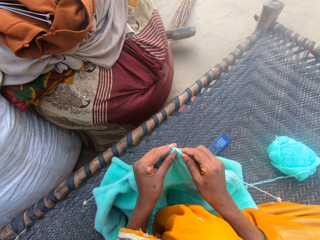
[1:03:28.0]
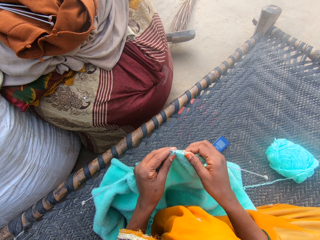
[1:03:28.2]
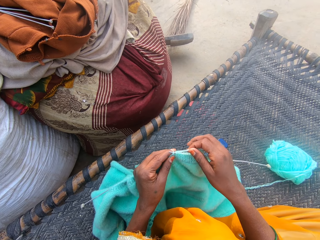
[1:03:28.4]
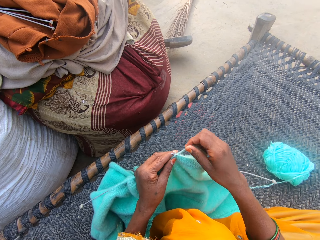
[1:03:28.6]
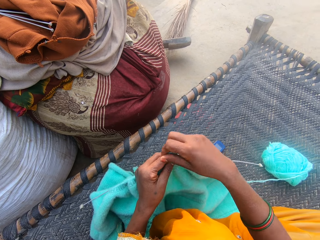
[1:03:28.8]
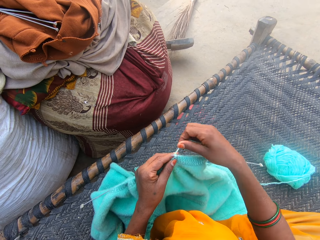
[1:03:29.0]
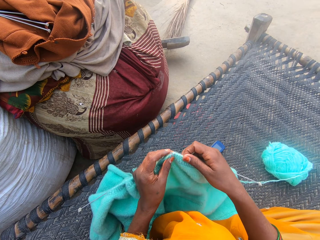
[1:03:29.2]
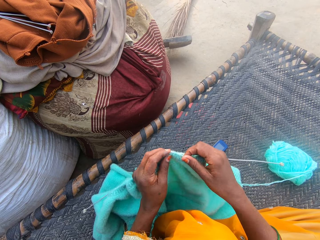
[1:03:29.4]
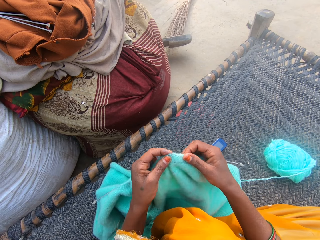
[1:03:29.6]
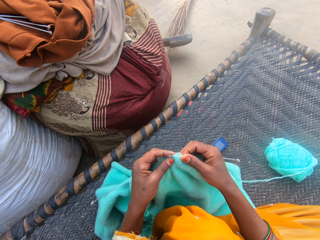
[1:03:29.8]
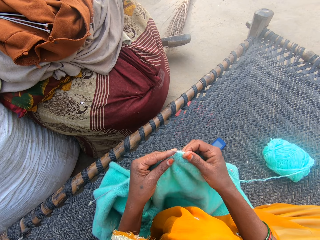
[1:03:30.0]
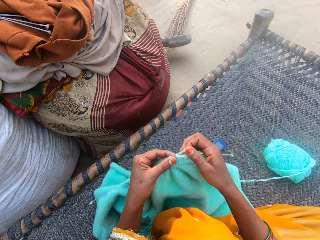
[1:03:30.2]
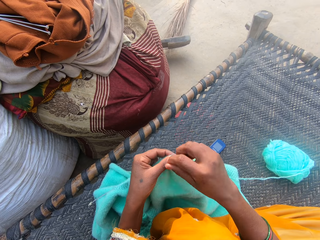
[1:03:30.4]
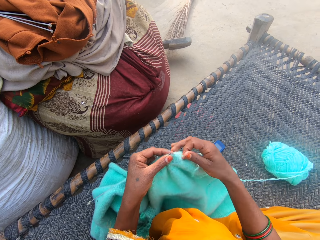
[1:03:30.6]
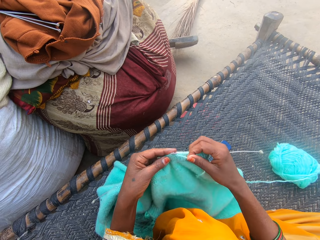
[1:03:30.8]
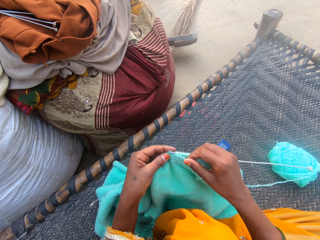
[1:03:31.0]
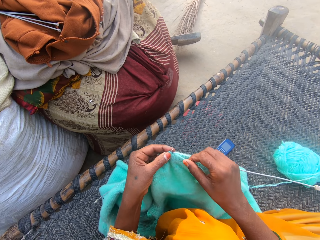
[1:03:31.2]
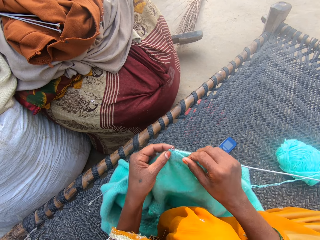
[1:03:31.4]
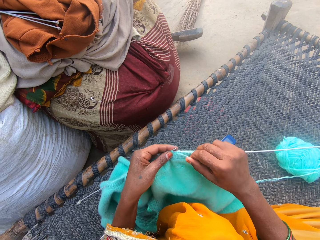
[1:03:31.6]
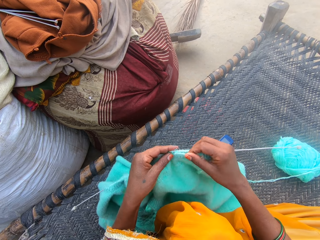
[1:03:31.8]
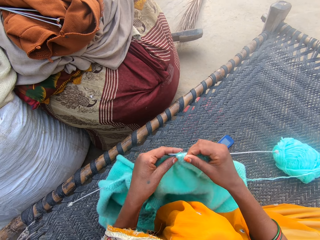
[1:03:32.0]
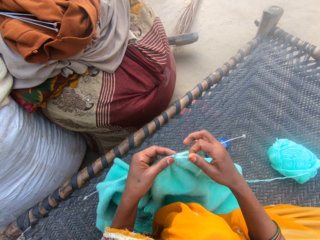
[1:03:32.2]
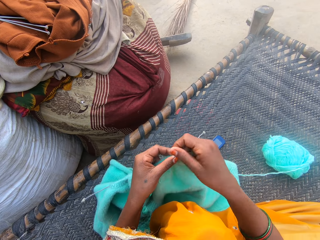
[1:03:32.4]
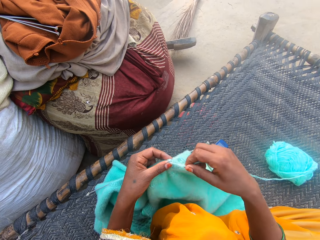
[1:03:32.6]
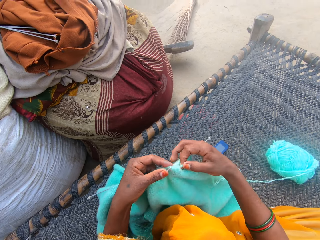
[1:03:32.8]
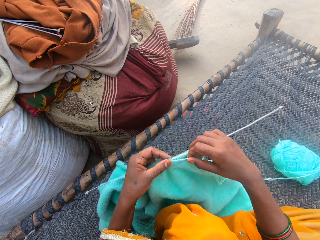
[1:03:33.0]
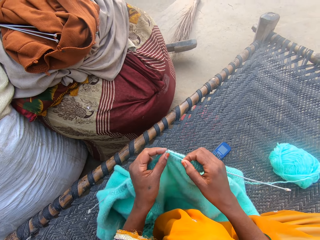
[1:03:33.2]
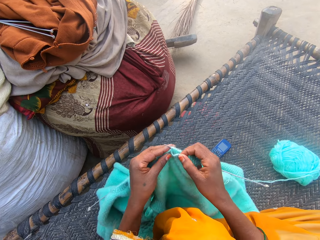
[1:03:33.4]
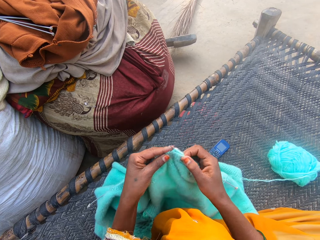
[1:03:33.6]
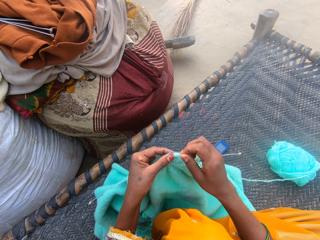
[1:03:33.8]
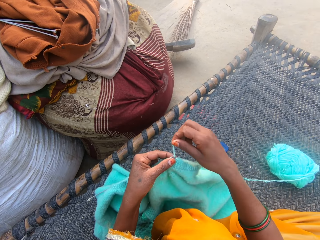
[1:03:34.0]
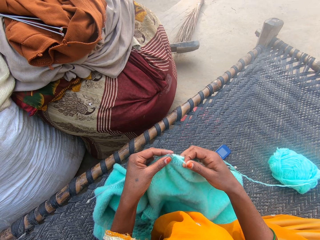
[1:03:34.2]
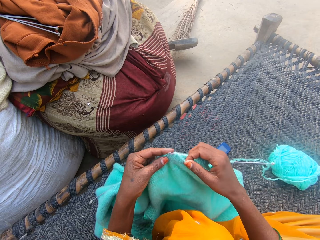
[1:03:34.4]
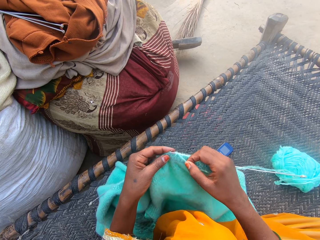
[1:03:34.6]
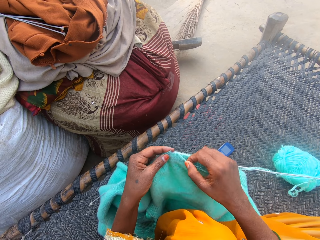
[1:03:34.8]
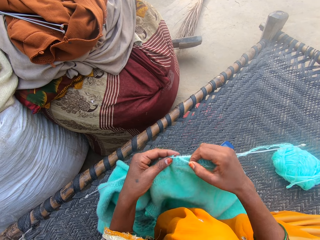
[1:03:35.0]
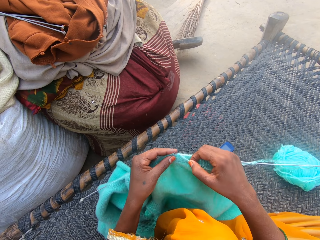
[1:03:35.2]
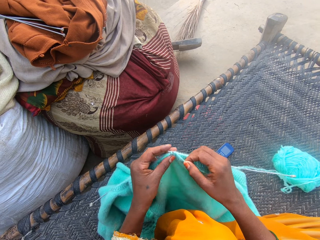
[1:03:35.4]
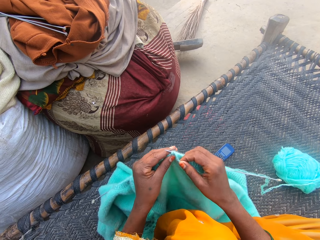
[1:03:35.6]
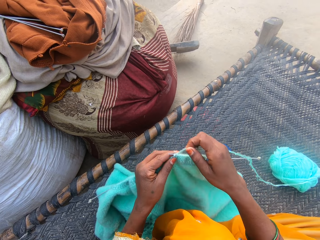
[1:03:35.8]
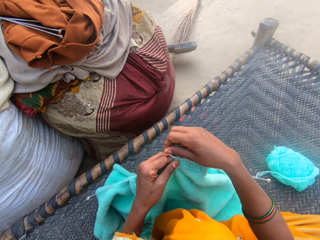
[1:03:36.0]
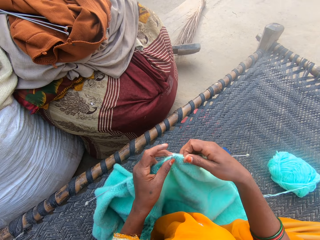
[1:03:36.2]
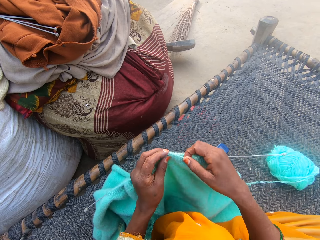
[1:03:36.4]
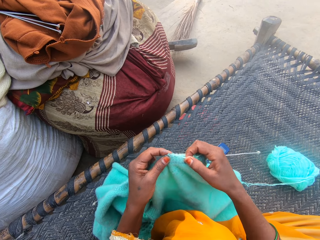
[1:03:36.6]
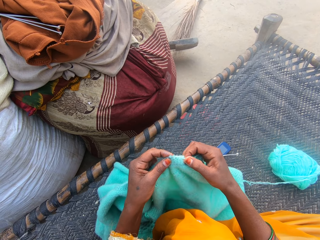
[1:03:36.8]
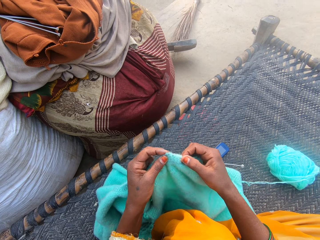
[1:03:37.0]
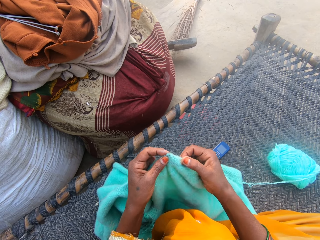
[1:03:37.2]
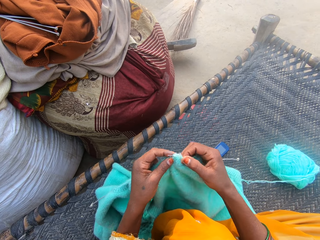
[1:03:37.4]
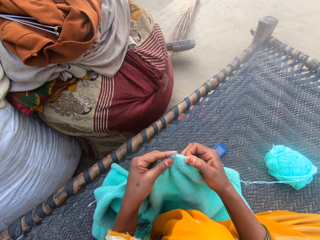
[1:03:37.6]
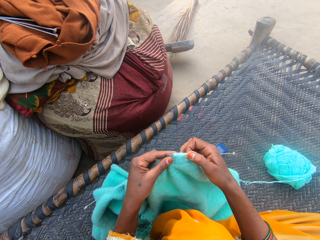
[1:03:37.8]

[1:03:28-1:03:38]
The camera wearer knits using a needle and folds a thread on the needle. They knit using the needle and fold the thread on the needle. They knit using the needle and fold the thread on the needle. They knit using the needle and fold the thread on the needle. They knit using the needle and fold the thread on the needle.

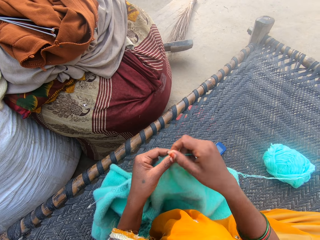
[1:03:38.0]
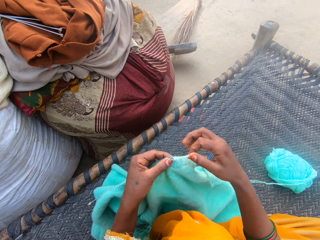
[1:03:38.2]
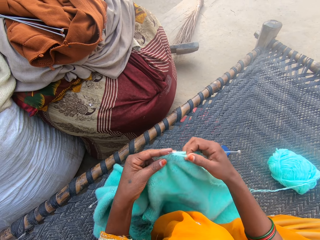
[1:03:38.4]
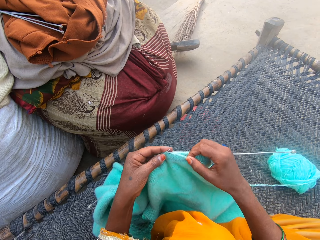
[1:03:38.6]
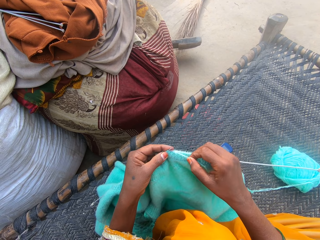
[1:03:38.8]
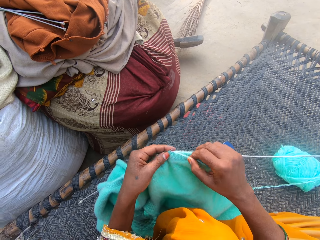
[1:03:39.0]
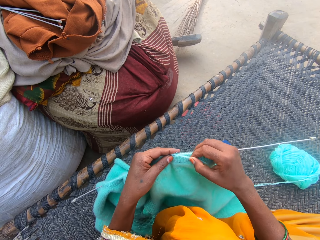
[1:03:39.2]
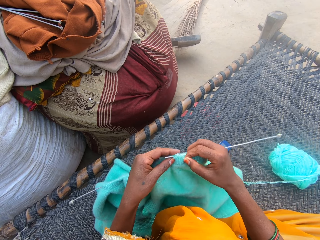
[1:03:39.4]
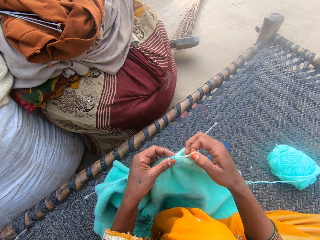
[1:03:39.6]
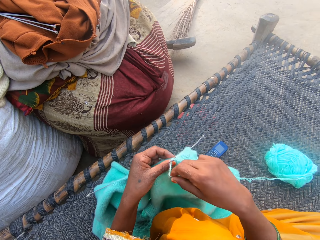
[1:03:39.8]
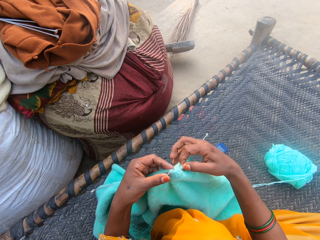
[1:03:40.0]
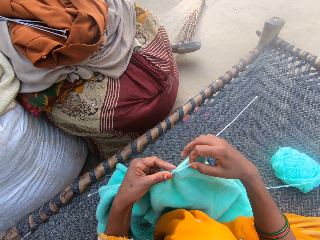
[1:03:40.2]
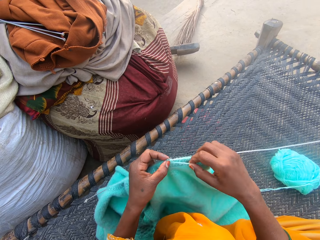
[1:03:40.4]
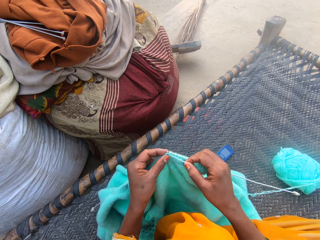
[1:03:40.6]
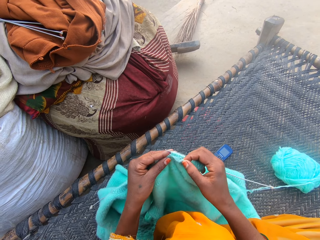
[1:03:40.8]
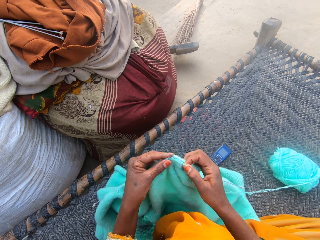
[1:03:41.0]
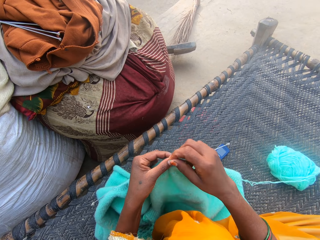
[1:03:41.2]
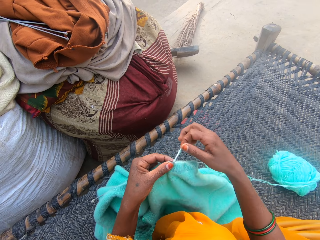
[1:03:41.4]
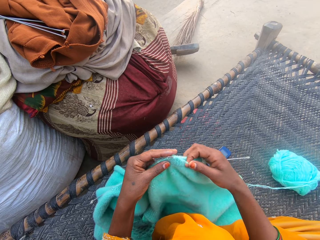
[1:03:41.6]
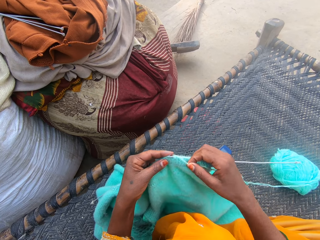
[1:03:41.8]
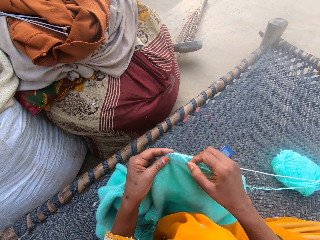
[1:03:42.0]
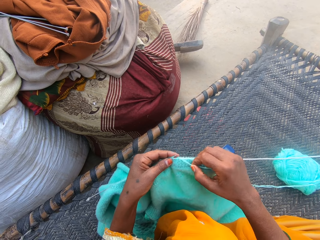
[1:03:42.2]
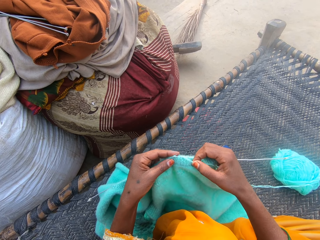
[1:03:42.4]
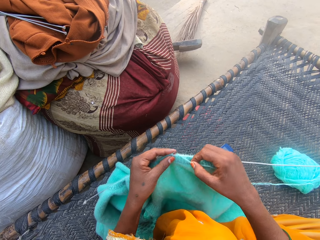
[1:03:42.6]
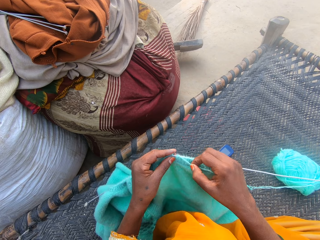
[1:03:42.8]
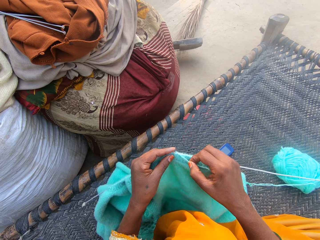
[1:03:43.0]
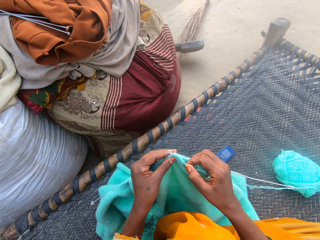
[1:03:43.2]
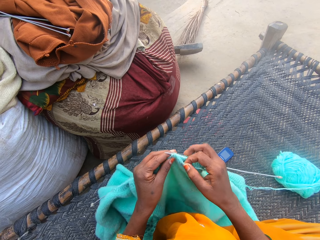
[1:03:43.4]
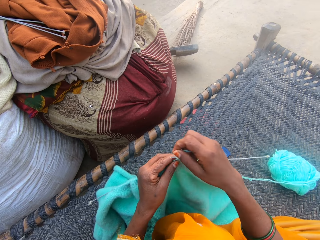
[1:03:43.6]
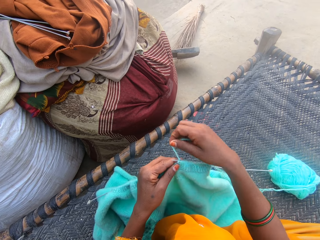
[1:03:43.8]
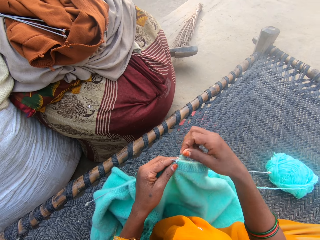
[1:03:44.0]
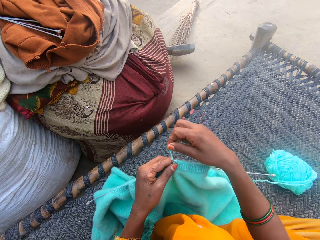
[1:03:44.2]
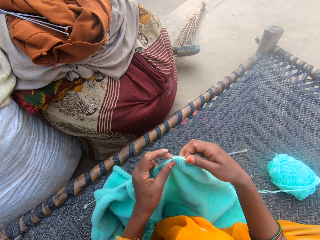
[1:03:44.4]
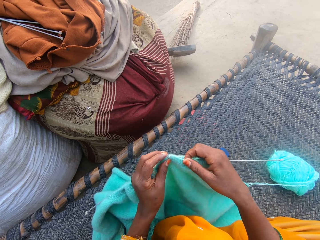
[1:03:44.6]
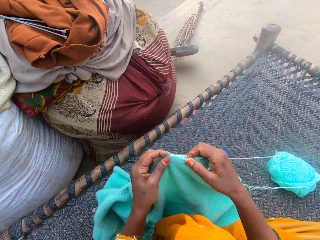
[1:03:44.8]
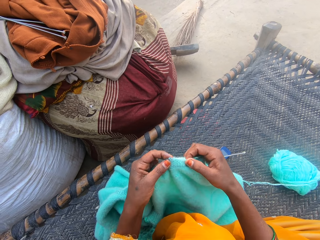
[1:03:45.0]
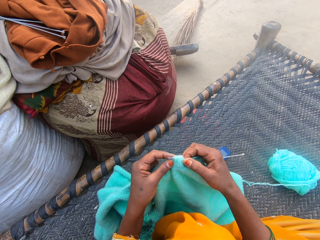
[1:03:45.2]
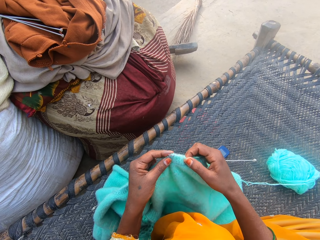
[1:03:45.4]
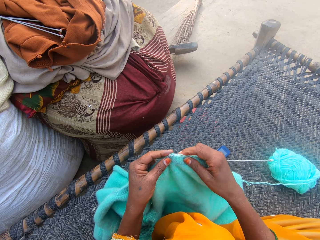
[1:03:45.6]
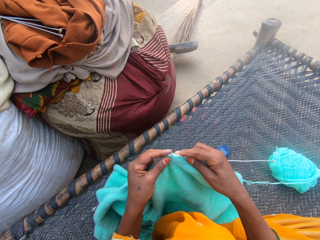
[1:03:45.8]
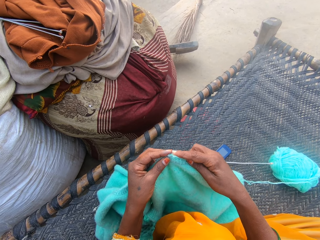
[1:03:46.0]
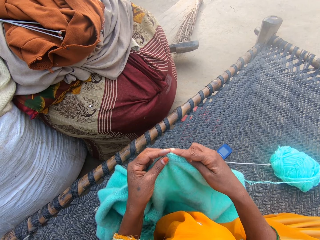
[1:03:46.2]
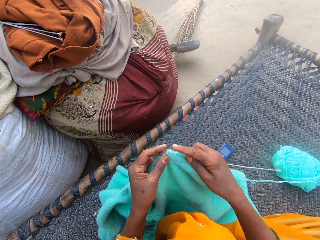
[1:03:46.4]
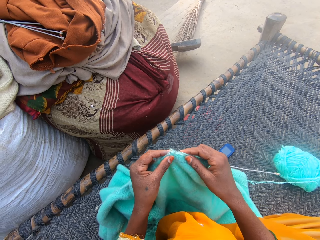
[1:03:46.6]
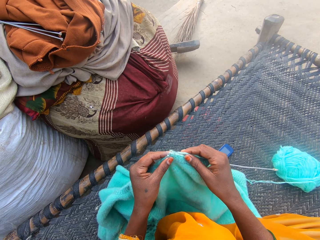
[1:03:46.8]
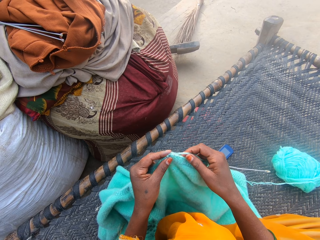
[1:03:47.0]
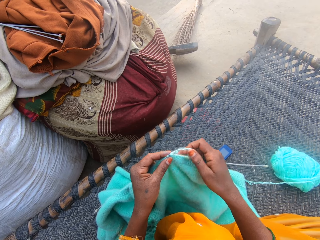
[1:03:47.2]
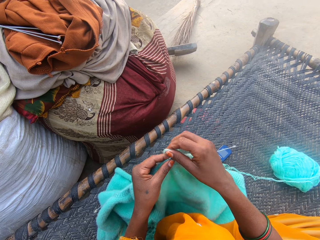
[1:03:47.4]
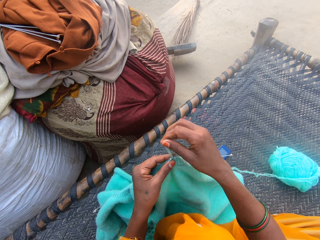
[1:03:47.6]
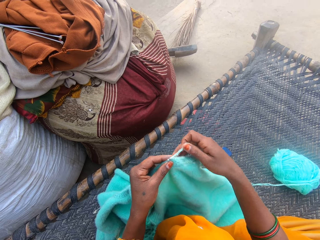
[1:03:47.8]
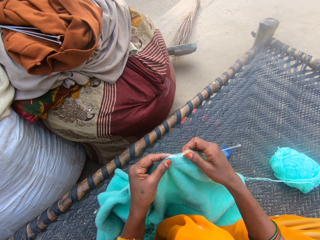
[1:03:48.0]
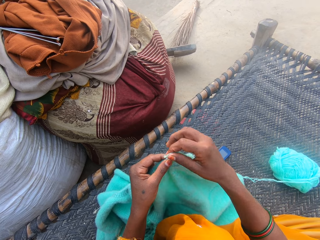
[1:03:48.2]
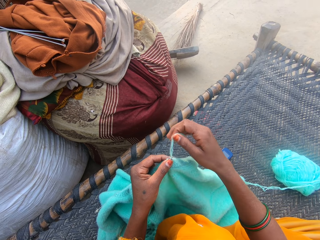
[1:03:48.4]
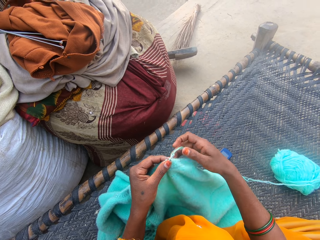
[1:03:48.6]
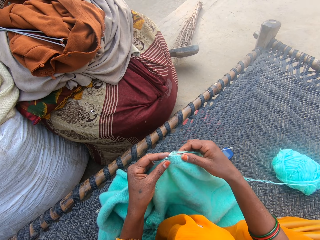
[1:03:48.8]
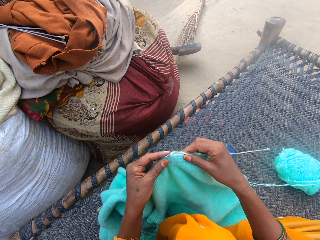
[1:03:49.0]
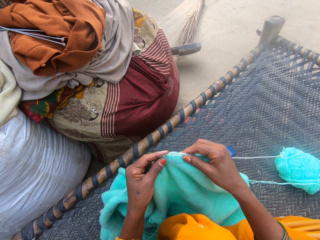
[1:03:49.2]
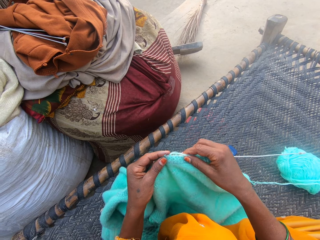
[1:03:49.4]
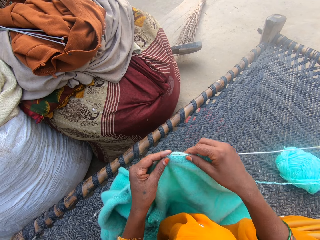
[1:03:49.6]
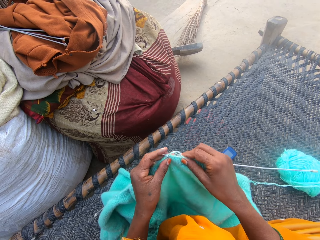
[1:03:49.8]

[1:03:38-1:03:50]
The camera wearer knits using a needle and folds a thread on the needle. They knit using the needle and fold the thread on the needle. They knit using the needle and fold the thread on the needle. They knit using the needle and fold the thread on the needle. They knit using the needle and fold the thread on the needle.
